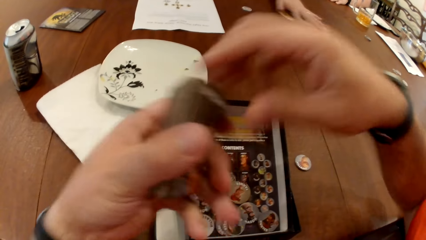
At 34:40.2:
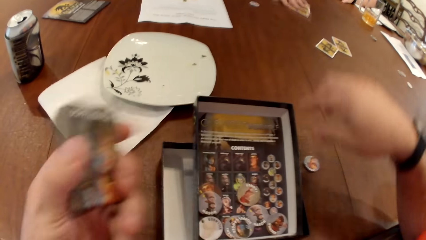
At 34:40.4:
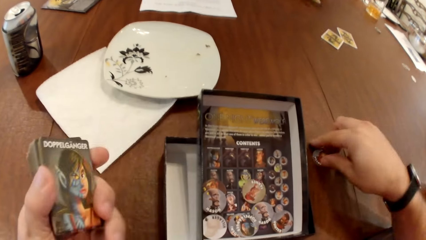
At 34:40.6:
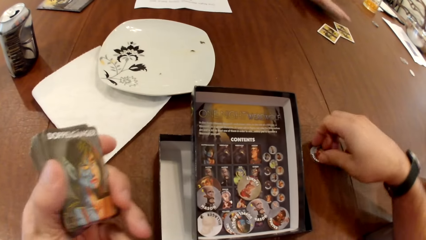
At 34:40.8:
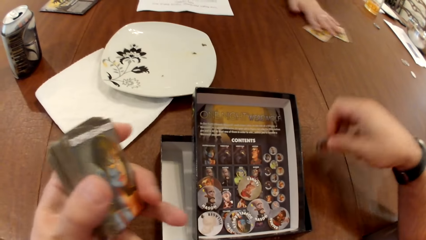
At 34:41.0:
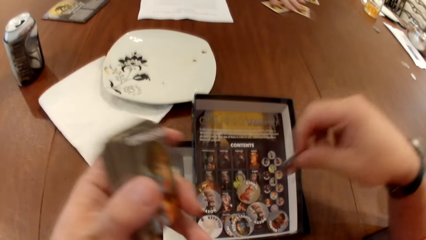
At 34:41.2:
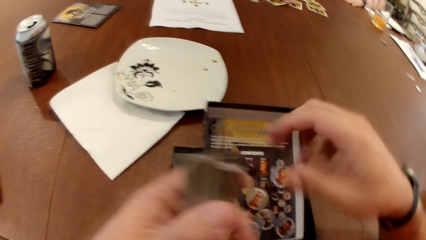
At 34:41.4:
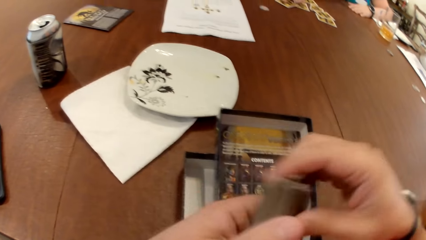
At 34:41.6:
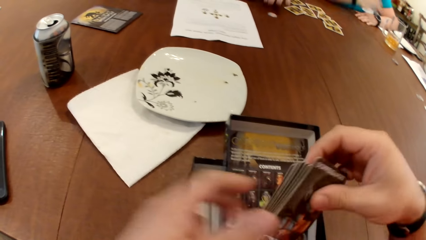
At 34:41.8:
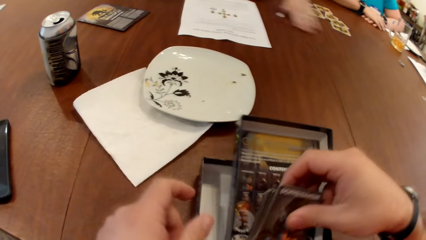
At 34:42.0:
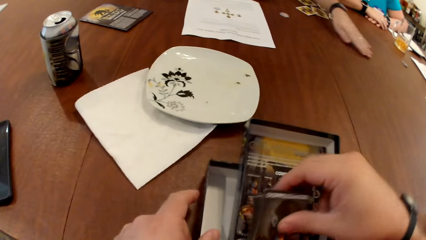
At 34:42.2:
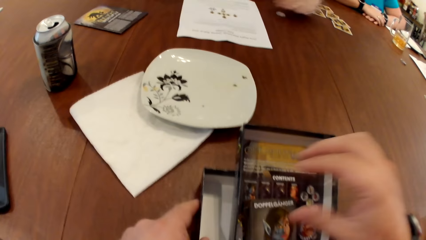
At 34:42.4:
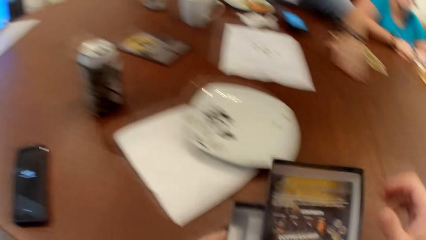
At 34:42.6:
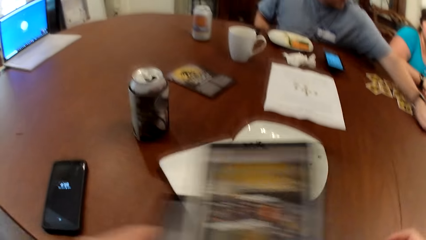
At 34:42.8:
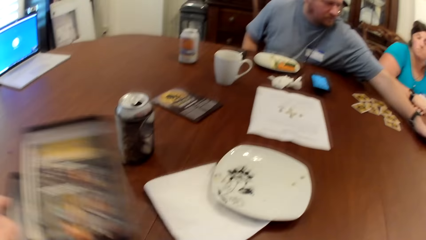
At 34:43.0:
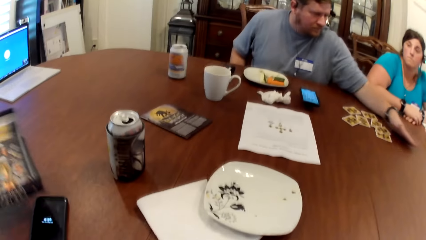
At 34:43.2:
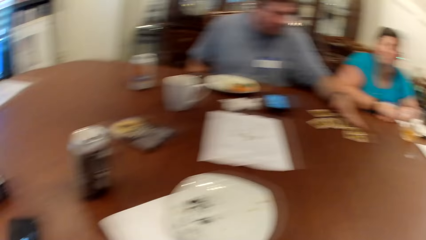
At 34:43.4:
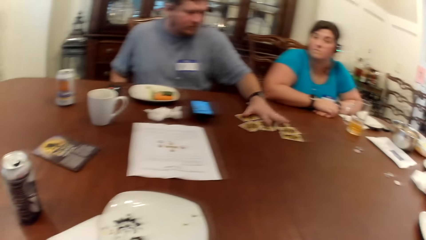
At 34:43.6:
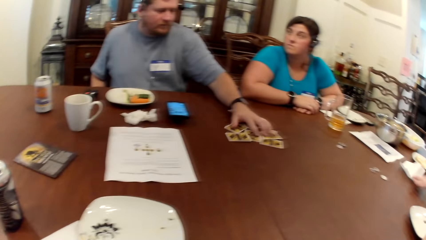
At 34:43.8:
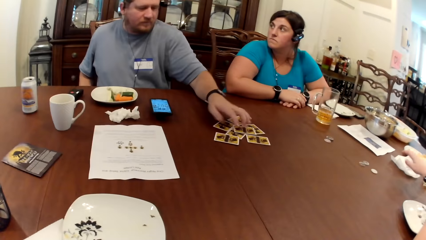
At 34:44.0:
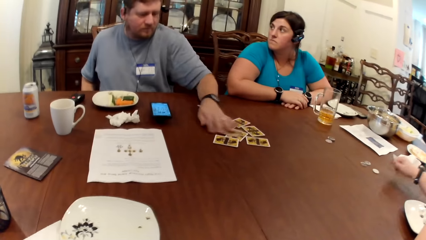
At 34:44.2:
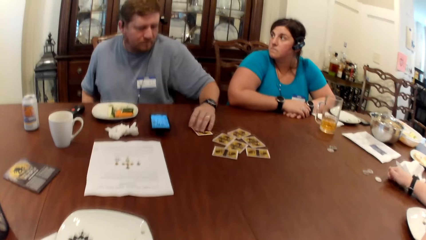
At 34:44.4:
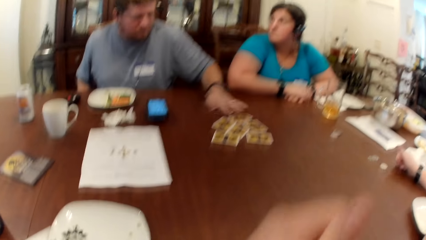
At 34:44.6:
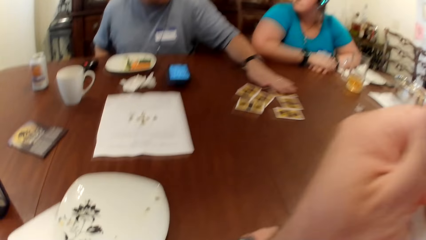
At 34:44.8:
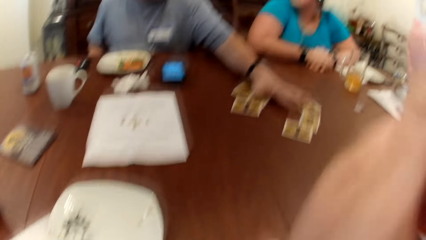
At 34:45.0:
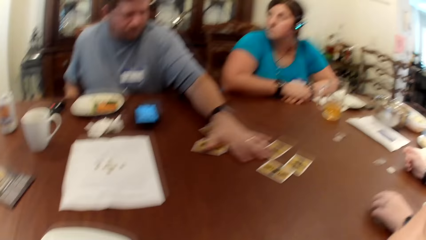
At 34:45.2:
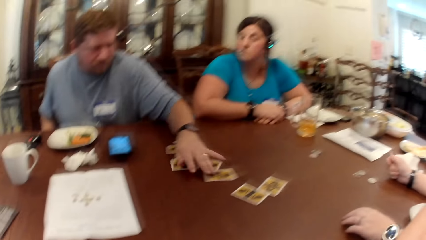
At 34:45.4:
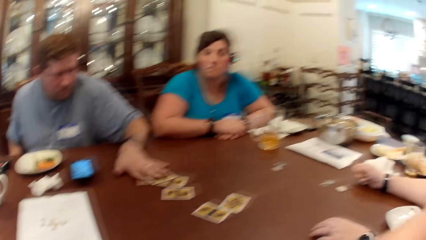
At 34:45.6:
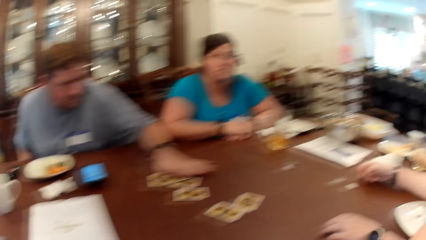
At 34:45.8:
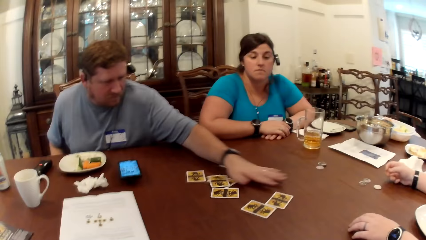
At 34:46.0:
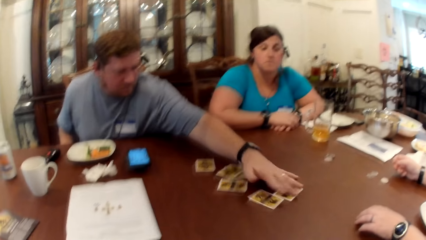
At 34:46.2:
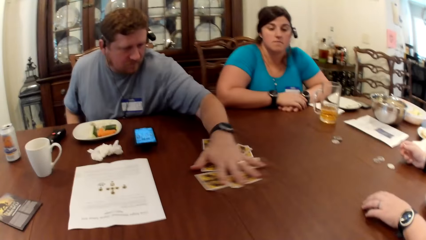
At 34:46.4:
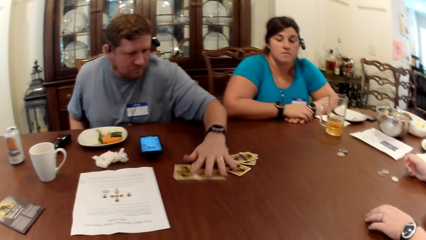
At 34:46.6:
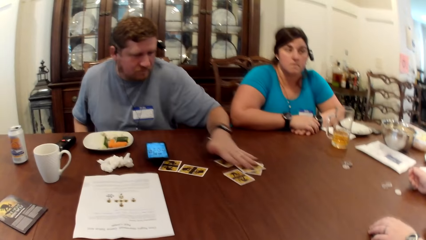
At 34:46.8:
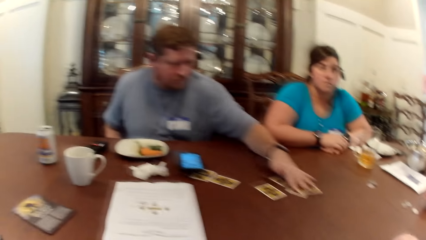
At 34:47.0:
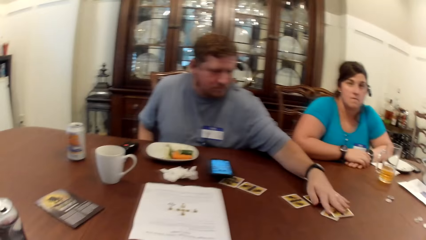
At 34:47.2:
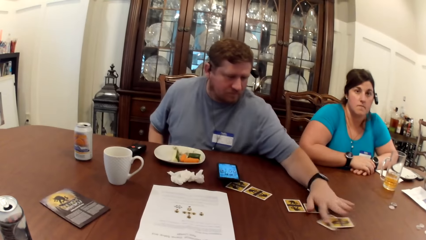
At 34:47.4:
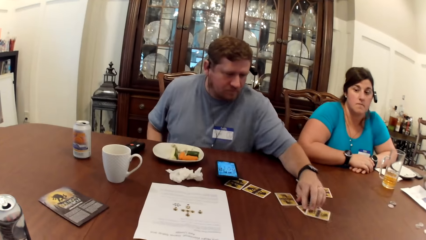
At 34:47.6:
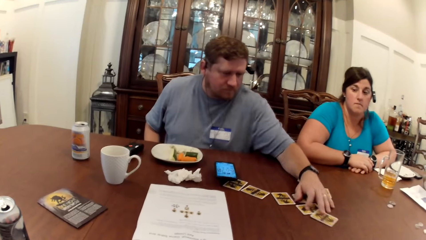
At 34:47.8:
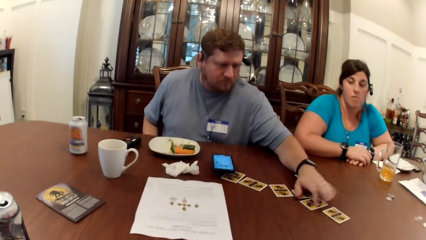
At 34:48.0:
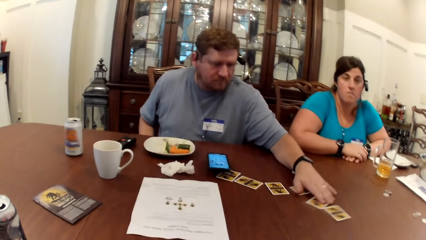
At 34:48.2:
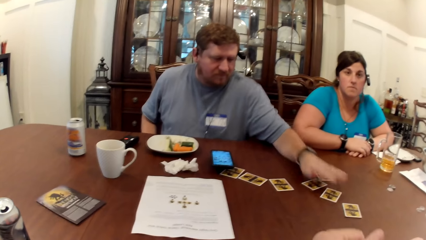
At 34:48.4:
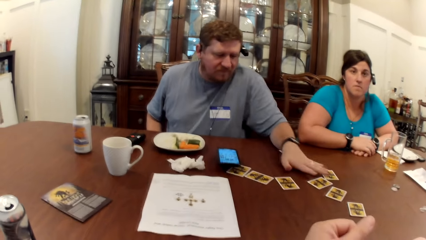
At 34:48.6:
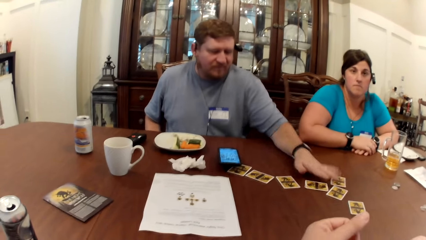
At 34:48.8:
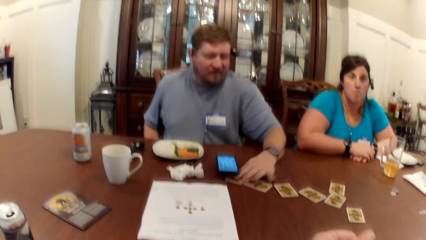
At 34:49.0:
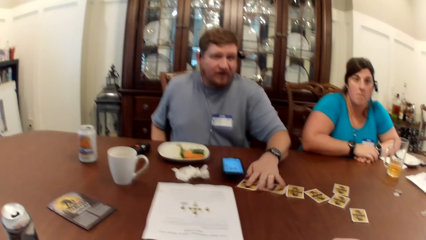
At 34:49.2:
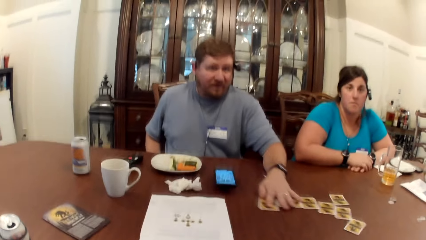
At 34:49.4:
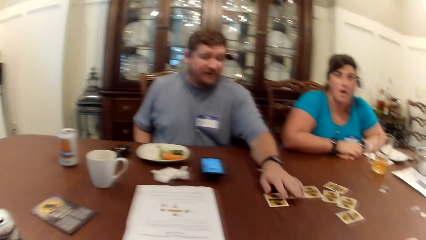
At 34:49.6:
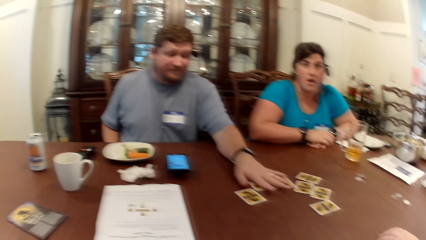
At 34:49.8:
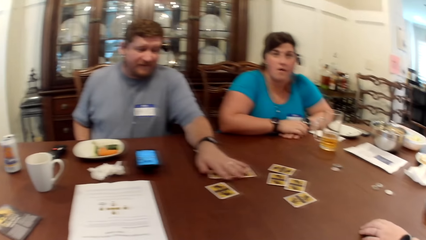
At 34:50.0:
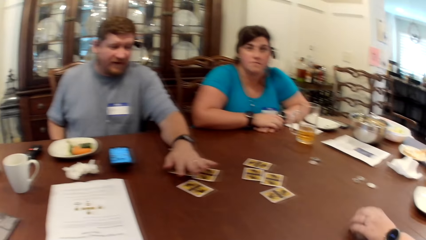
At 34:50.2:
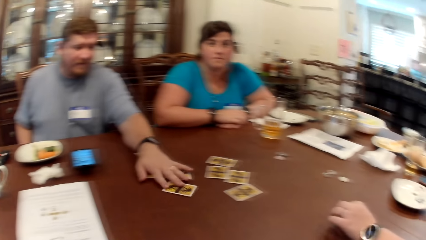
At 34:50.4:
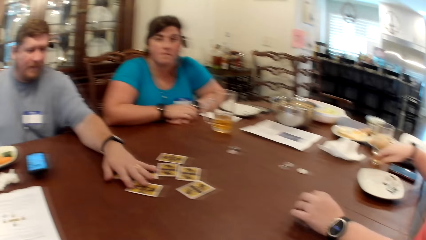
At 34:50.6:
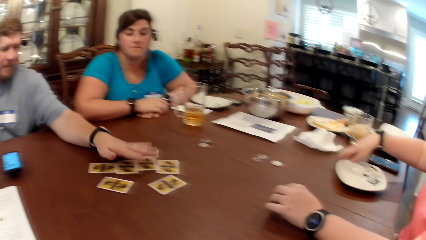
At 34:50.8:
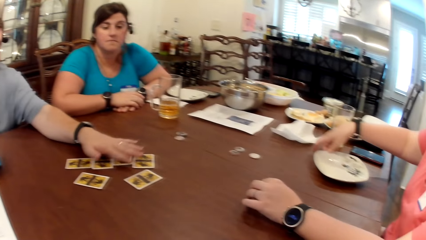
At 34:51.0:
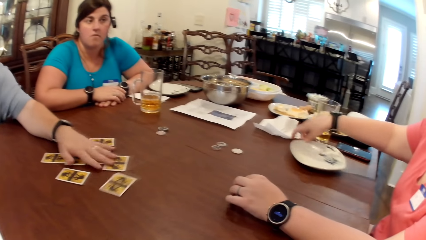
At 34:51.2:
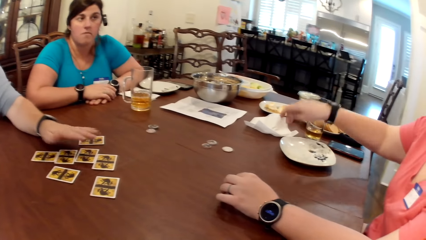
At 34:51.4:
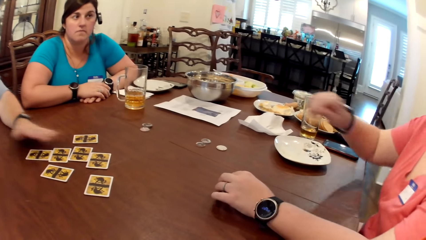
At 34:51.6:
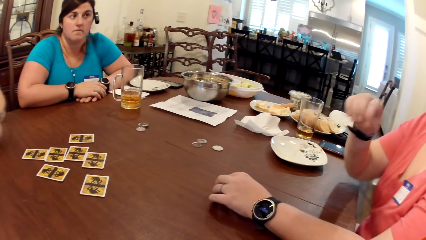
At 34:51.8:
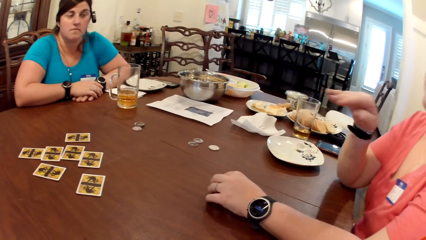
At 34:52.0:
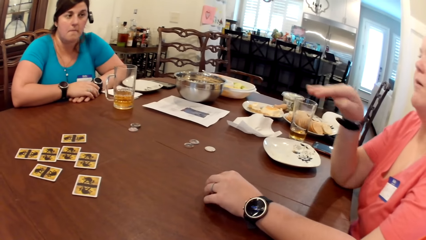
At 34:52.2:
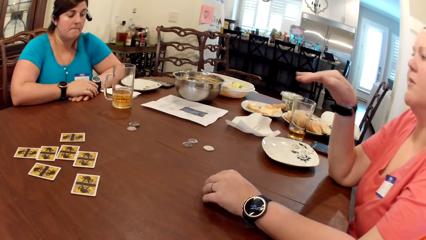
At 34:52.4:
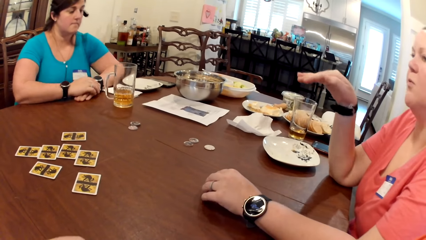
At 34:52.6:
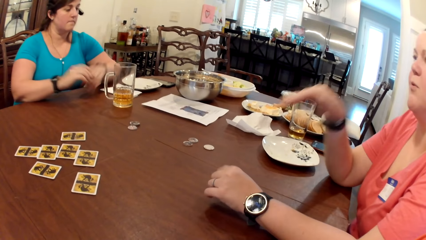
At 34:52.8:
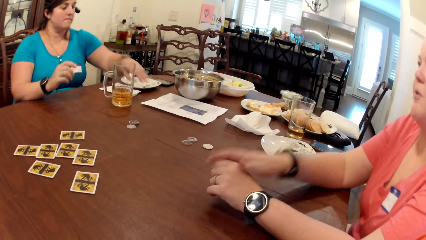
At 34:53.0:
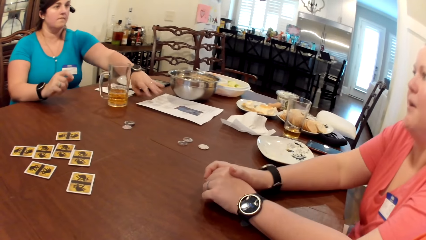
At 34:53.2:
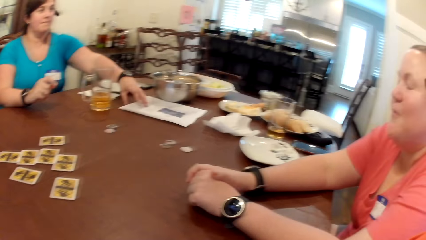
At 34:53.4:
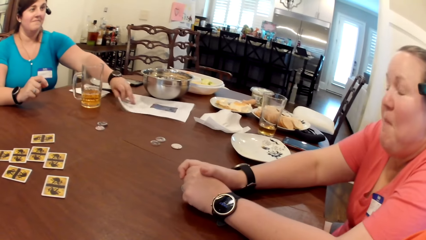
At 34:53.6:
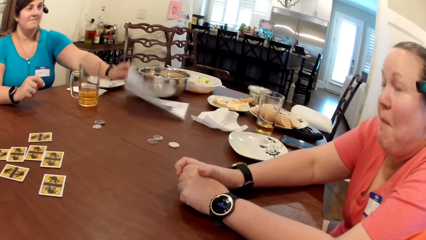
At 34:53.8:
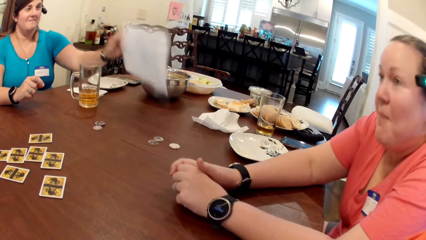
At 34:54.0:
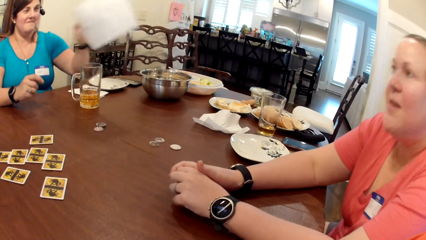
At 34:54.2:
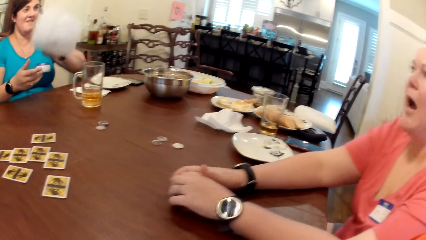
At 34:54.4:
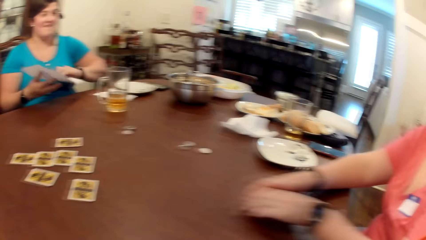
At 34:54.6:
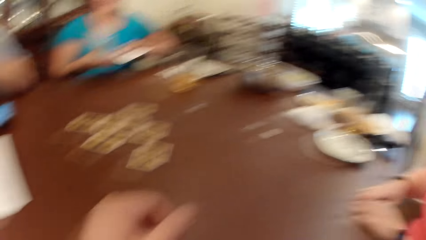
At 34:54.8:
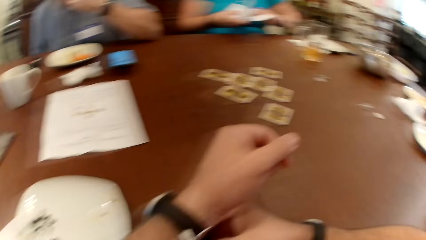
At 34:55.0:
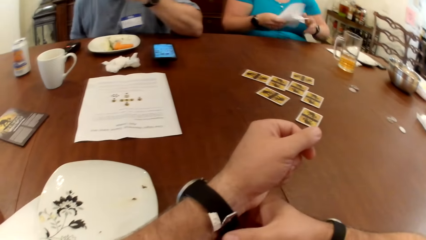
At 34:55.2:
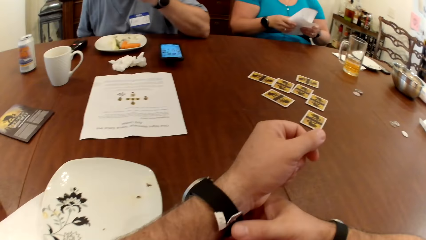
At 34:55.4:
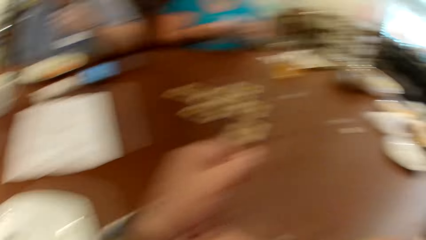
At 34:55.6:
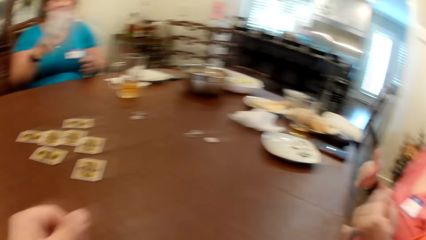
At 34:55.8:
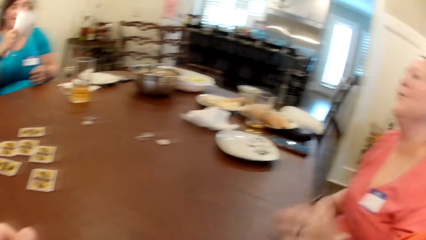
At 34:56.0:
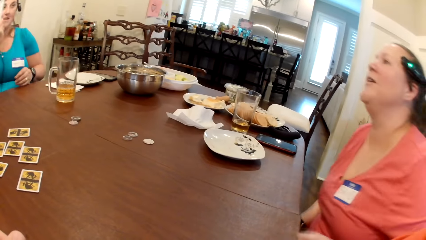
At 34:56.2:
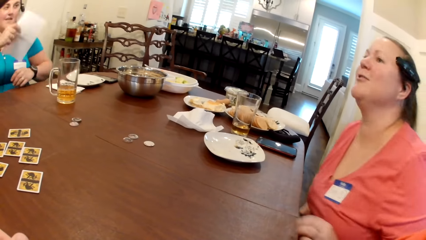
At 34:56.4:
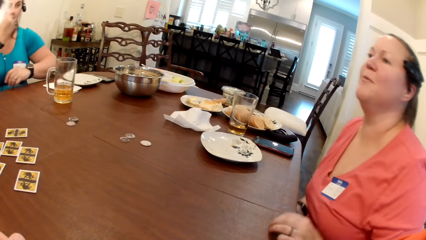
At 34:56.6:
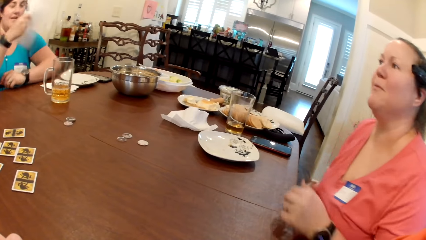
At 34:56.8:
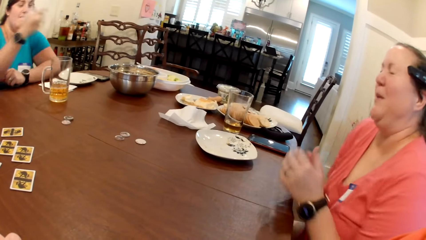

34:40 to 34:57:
The camera wearer holds the deck of cards with both hands. He picks a game token from the table with his right hand. He places the game token in his right hand into the card game box on the table. He passes the deck of cards from his left hand to his right hand. He places the deck of cards in his right hand into the card game box on the table. He touches the card game box on the table with his left hand. A man moves a game token on the table with his left hand. The camera wearer puts the box aside. The man shuffles a set of cards on the table with his left hand. A woman moves her plate on the table with her right hand. Another woman picks a parchment paper from the table with her left hand, and folds the parchment paper with both hands. The camera wearer touches a wristwatch on his left hand with his right hand. The first woman fans herself with her parchment paper in her right hand.
